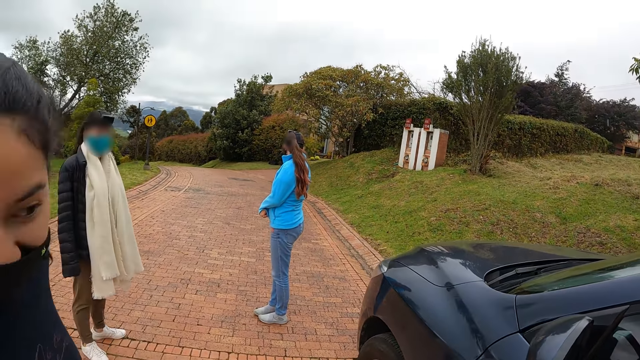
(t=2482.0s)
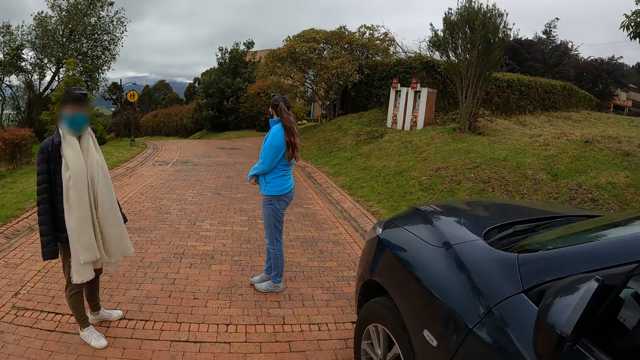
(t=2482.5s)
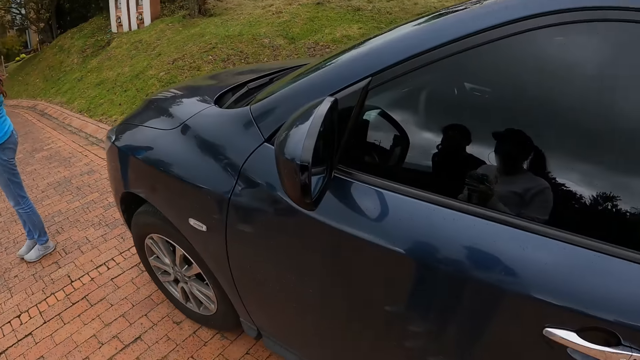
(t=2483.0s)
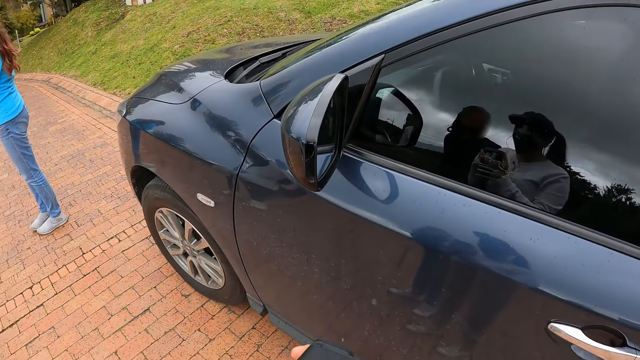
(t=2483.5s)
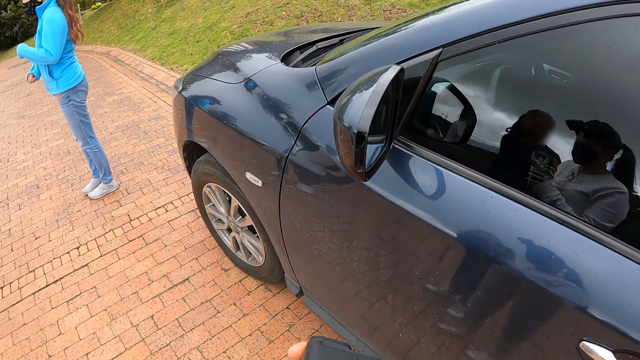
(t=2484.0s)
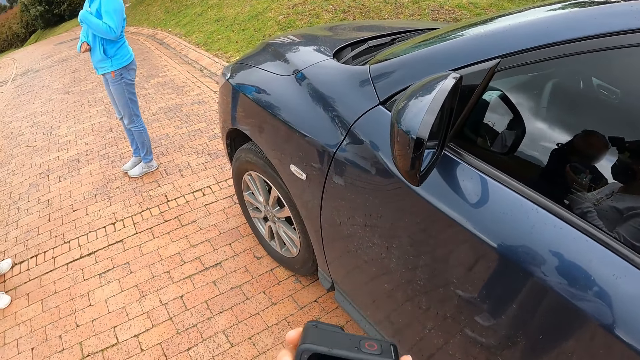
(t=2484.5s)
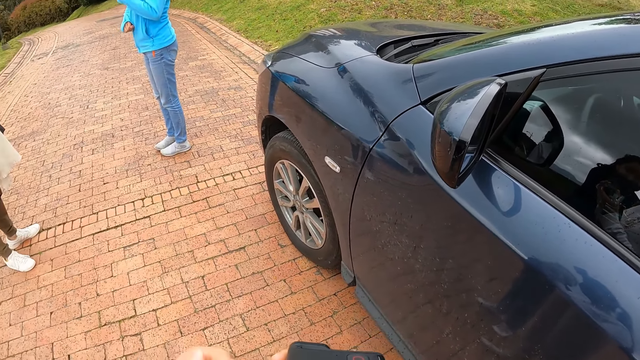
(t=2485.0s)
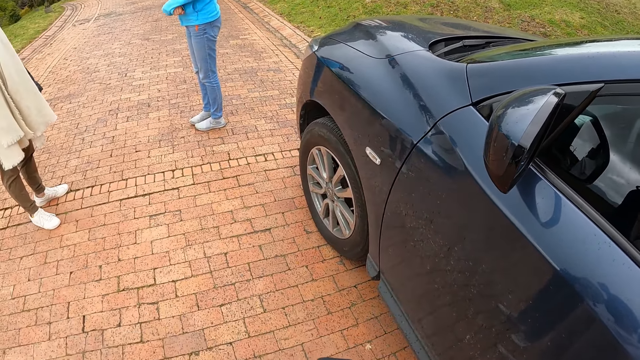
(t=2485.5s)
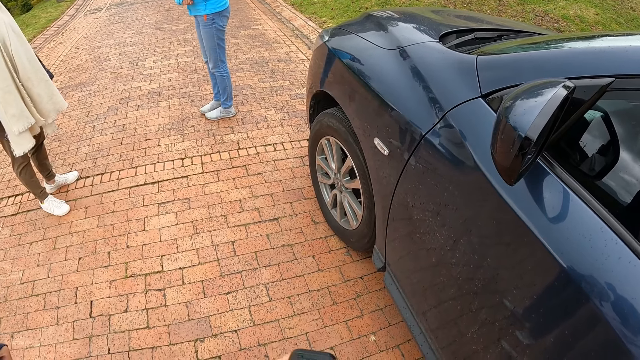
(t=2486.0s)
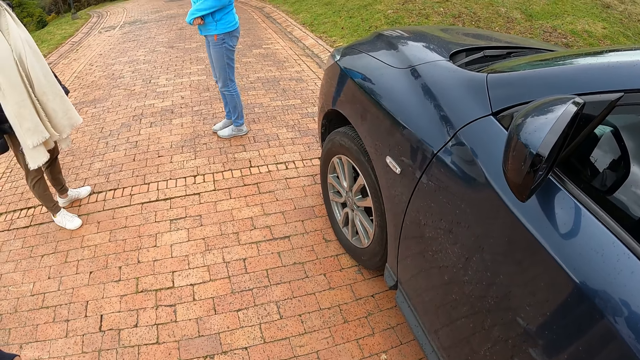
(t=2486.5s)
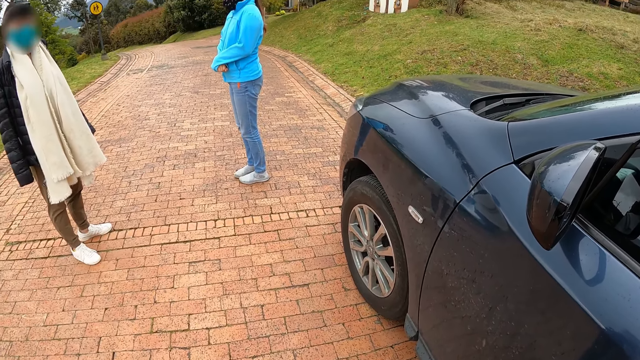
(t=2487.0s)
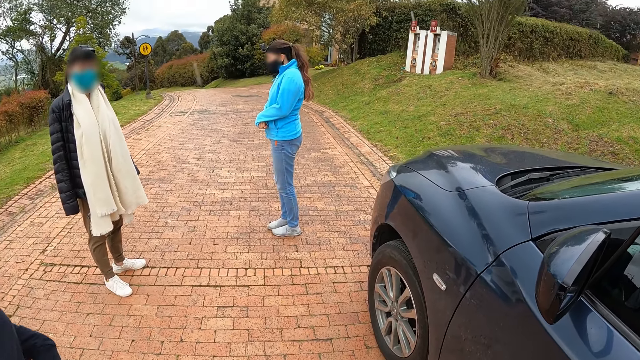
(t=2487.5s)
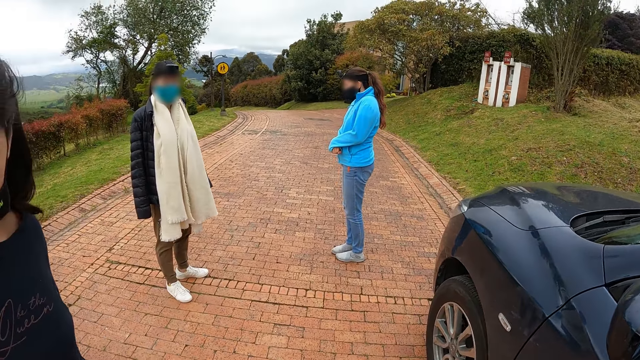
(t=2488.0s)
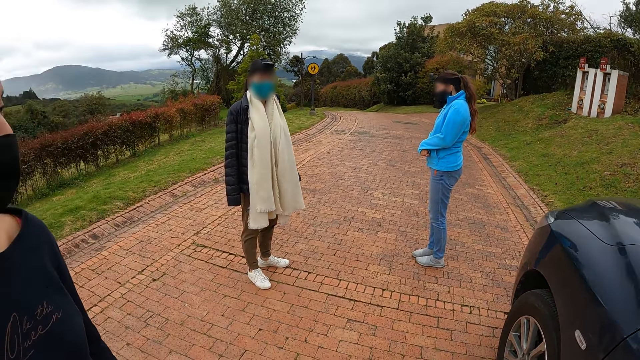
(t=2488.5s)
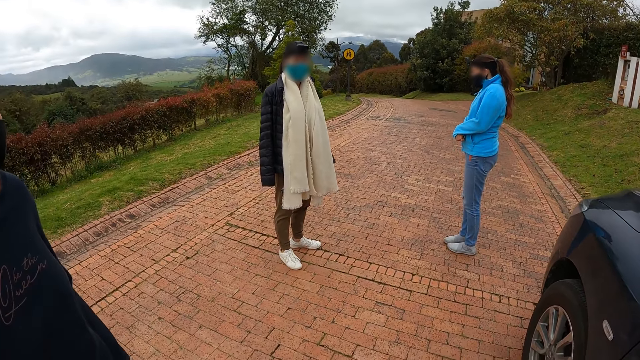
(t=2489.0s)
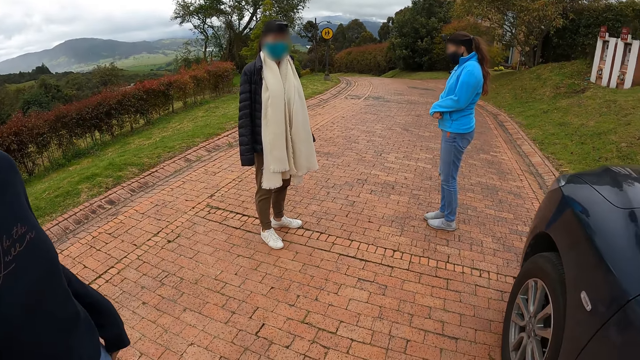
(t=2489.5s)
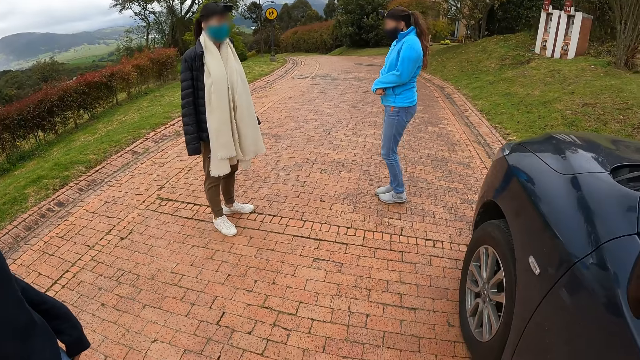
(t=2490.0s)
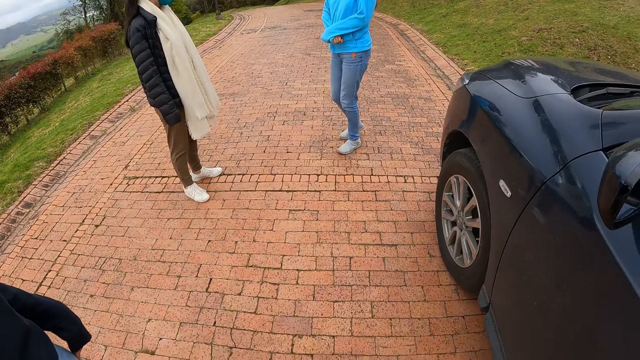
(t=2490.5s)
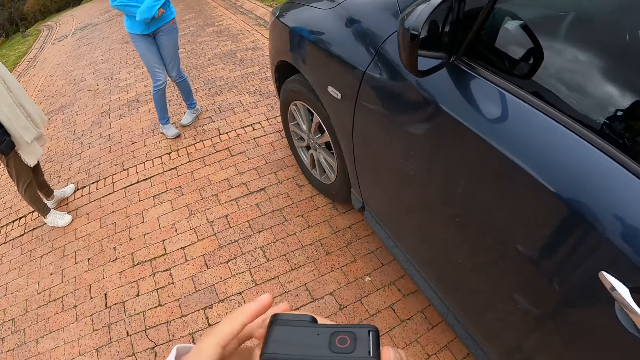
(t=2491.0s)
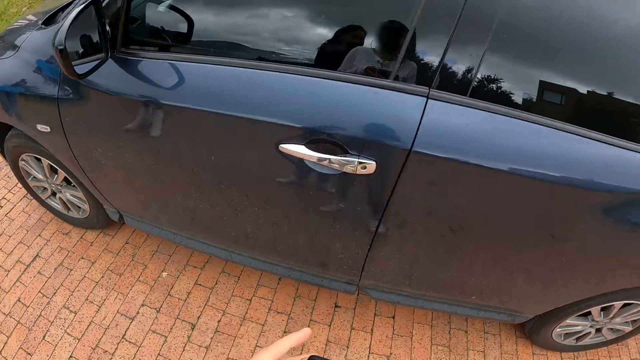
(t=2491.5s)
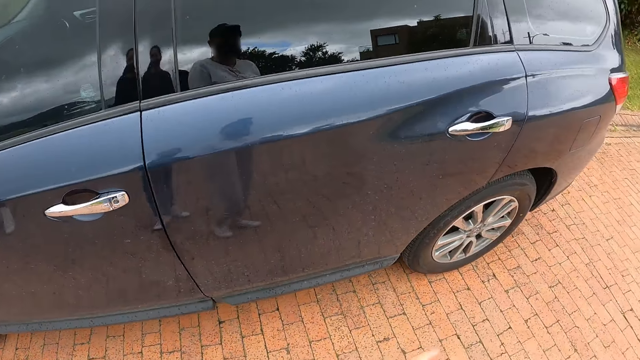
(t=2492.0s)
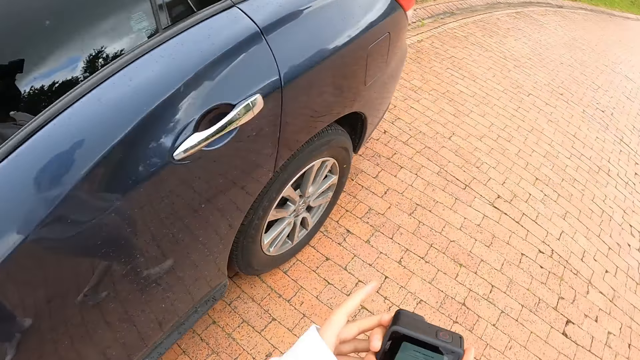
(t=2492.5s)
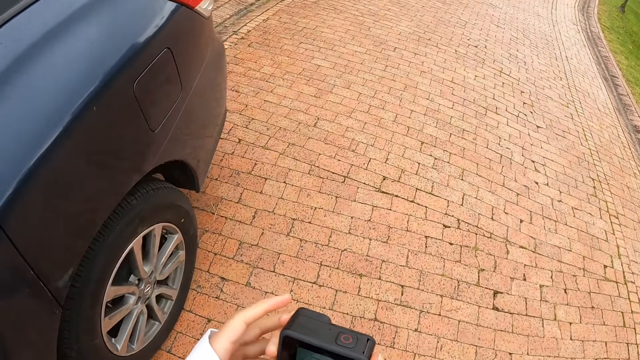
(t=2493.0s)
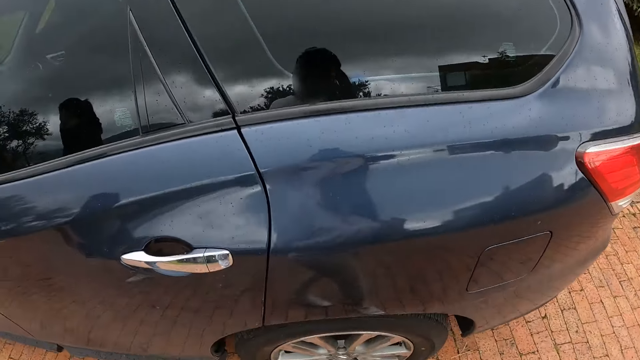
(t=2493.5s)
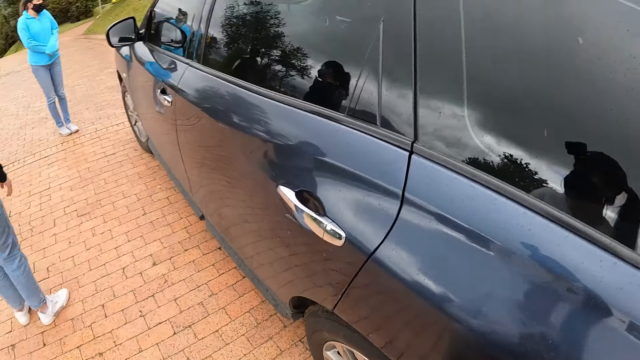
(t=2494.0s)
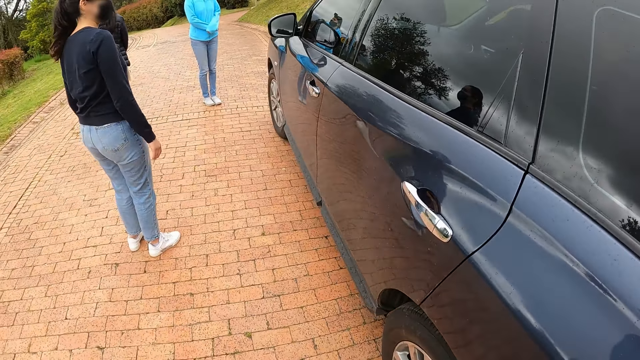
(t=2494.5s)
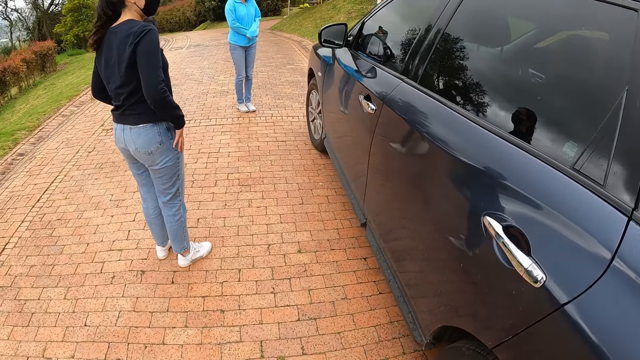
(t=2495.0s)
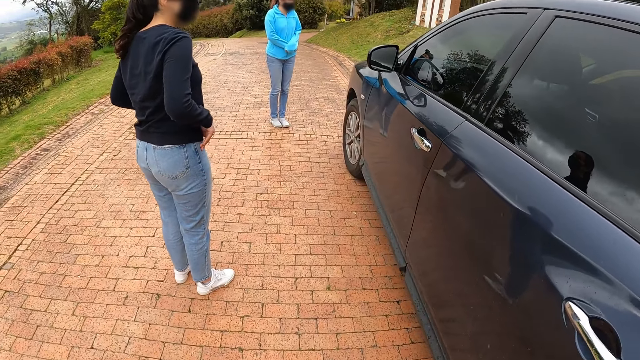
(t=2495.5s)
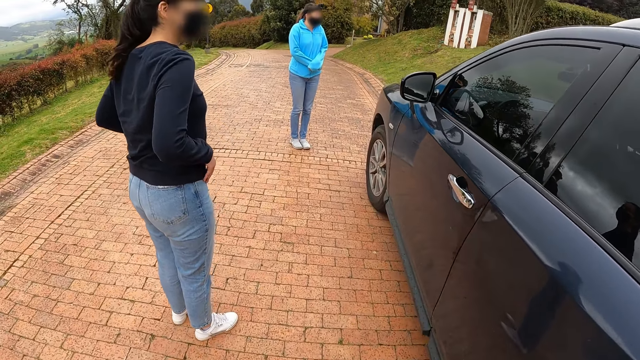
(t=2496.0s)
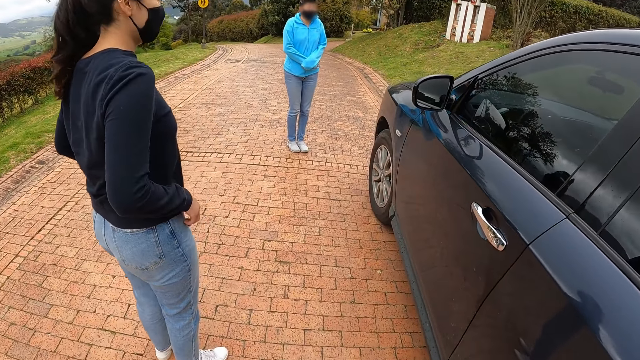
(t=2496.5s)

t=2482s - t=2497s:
The camera wearer looks around. She stares at the camera in her hands. A woman zips a jacket with her left hand. The camera wearer stares at a person, another person and a third person. She looks around. She walks around. She looks around. She walks around.

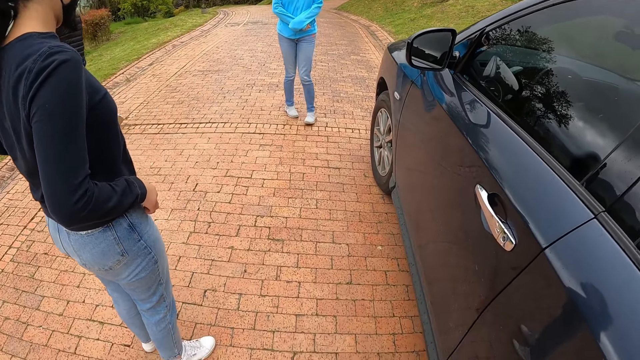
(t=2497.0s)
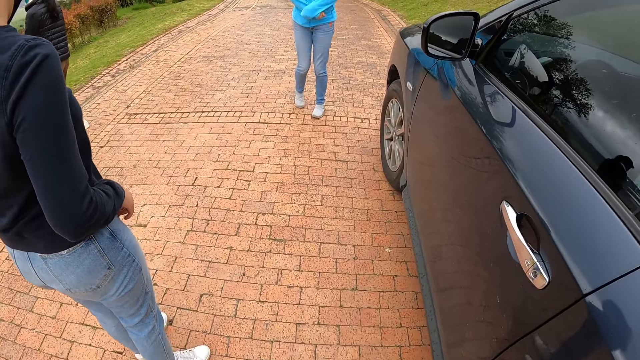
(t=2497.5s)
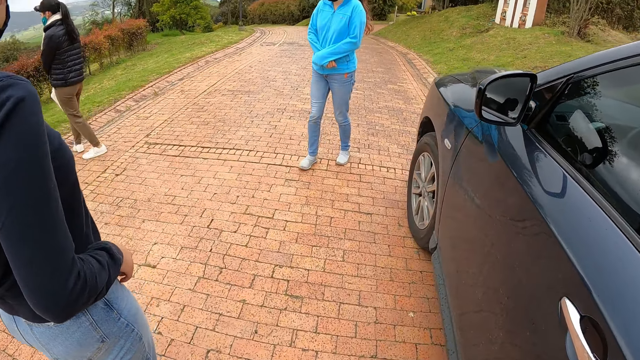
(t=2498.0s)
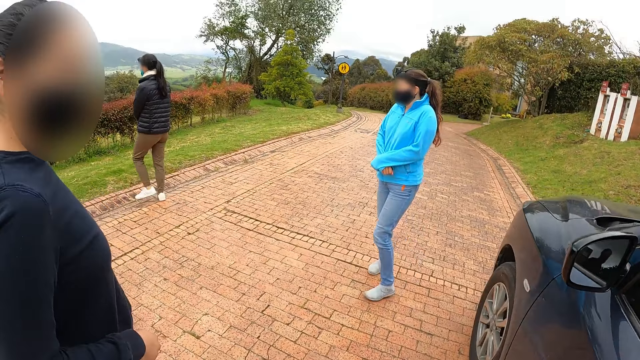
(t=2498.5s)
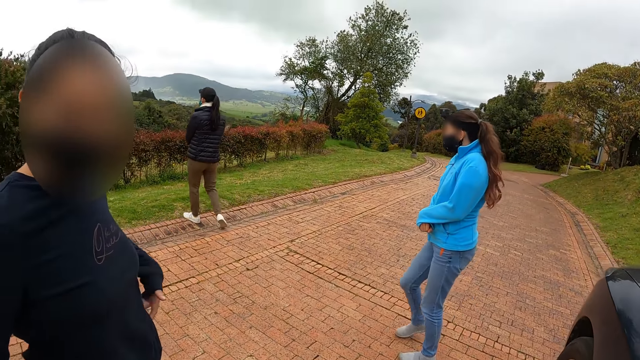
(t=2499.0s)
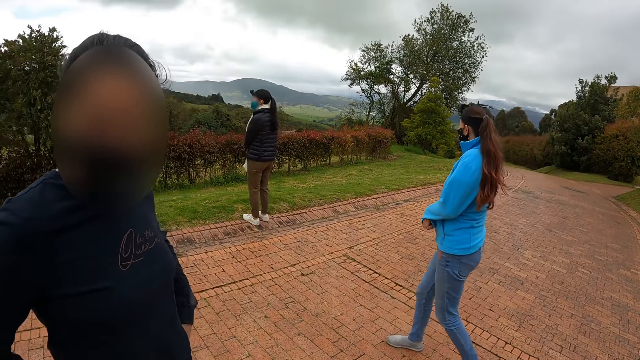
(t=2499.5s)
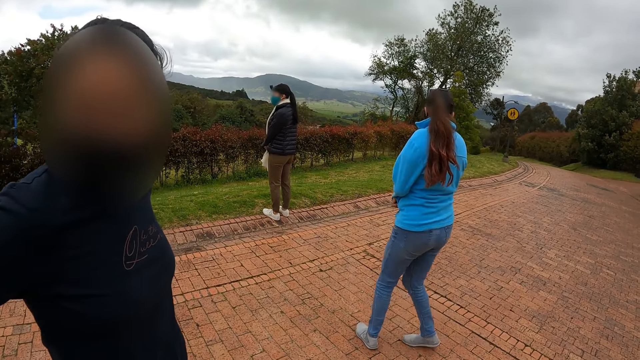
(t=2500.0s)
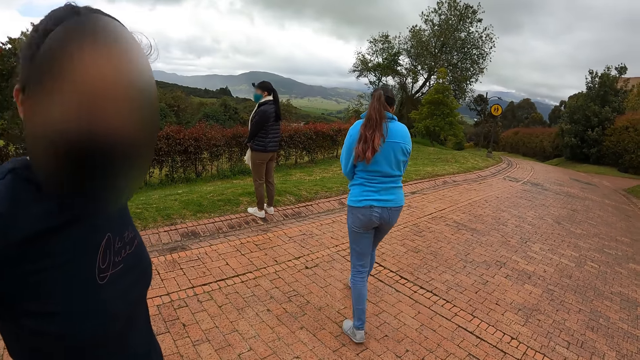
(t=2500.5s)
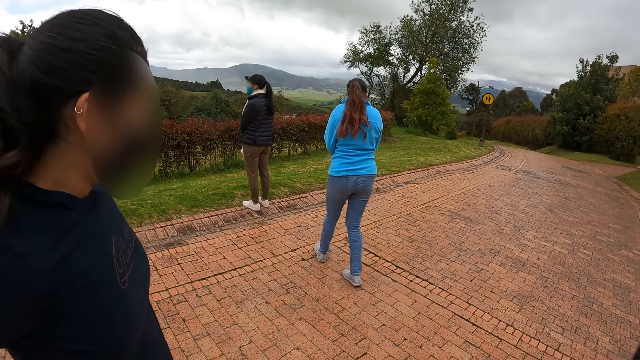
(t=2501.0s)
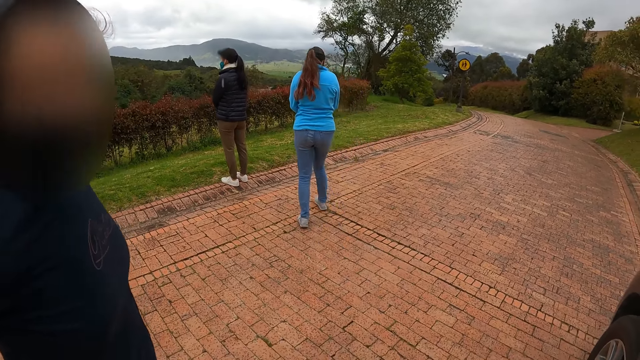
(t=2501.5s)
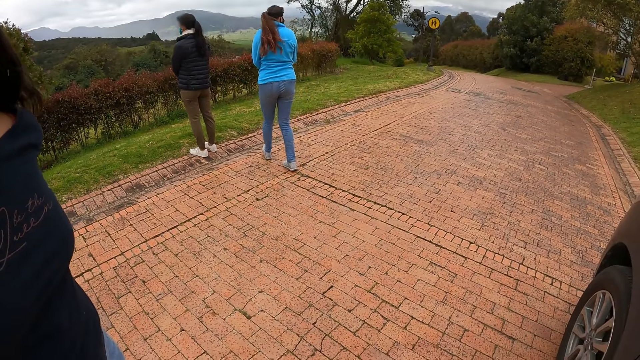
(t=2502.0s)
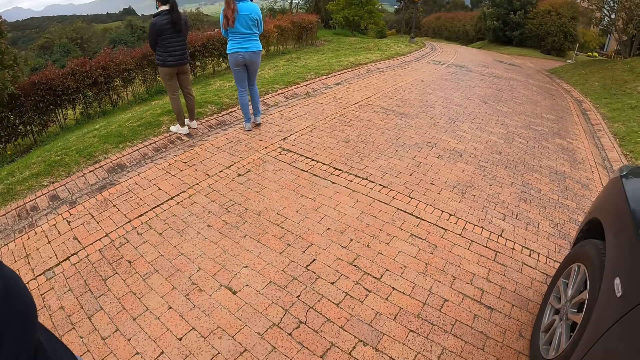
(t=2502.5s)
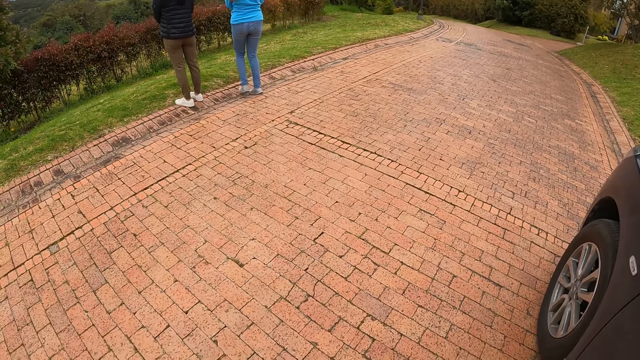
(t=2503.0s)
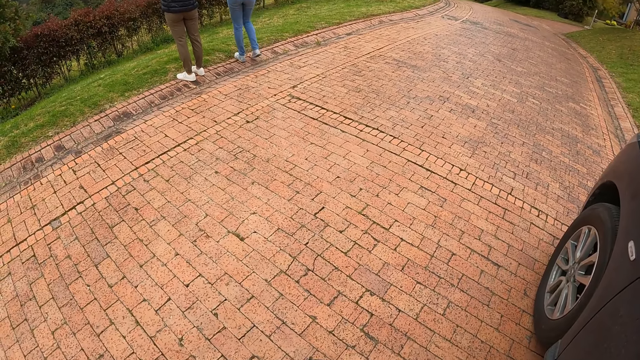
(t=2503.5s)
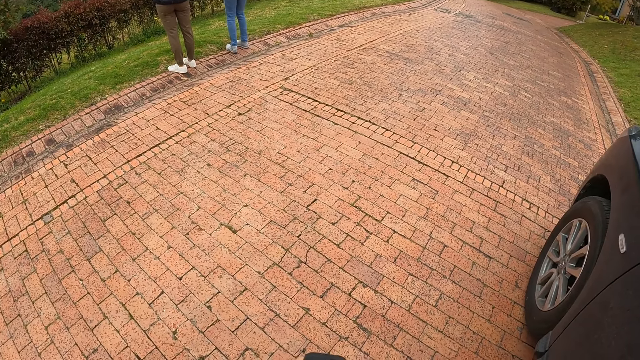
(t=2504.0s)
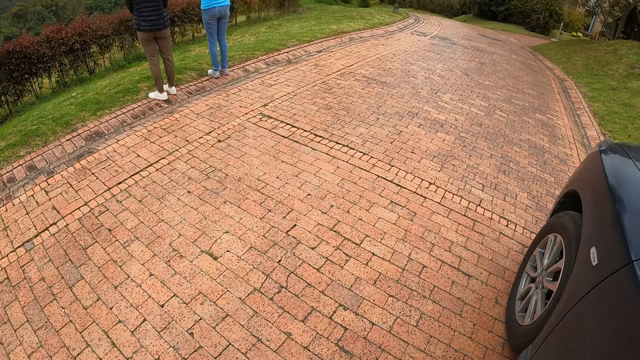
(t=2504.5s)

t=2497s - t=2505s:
The camera wearer stares at a person, another person and a third person. The second person walks around.
